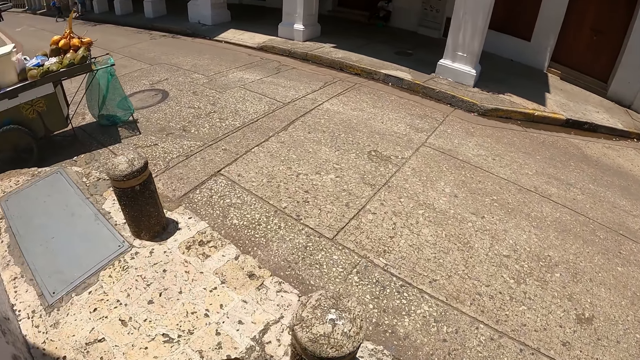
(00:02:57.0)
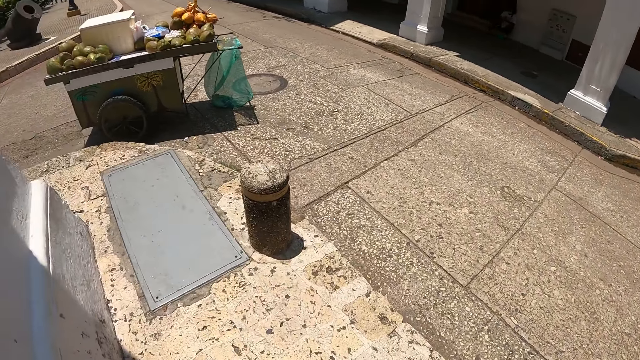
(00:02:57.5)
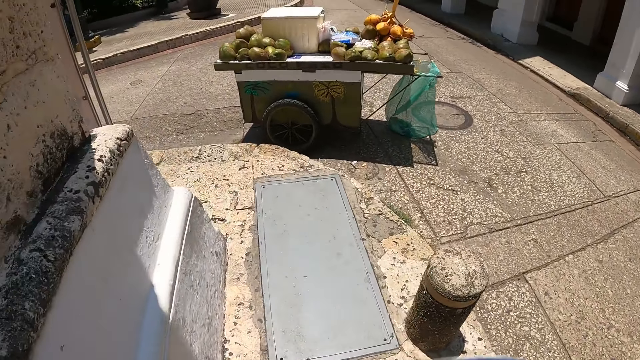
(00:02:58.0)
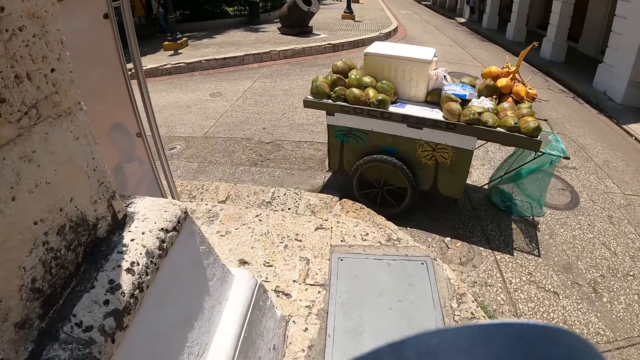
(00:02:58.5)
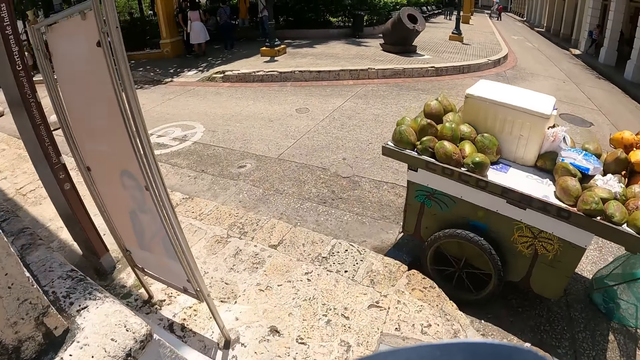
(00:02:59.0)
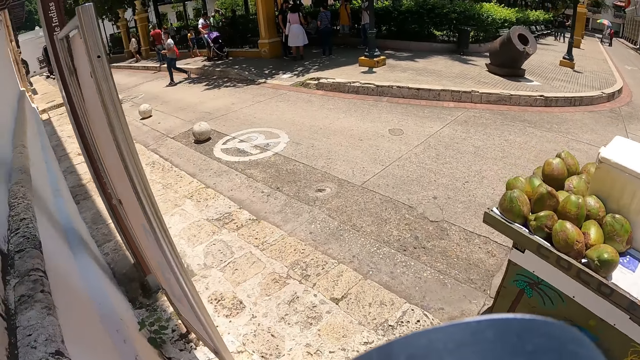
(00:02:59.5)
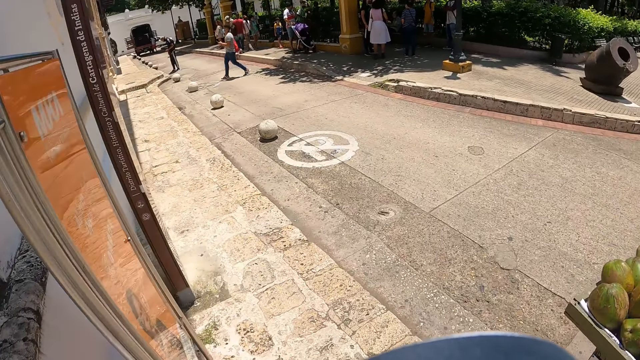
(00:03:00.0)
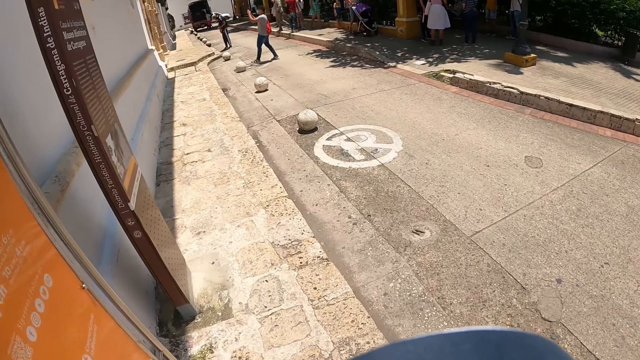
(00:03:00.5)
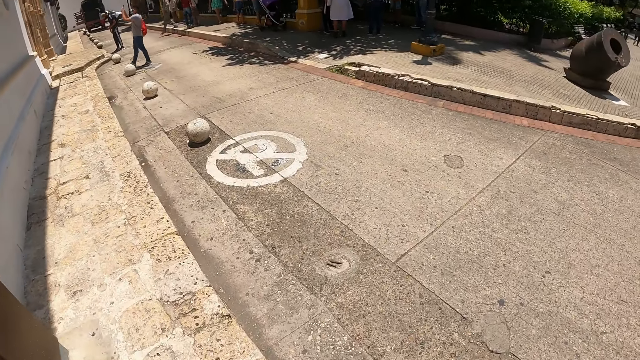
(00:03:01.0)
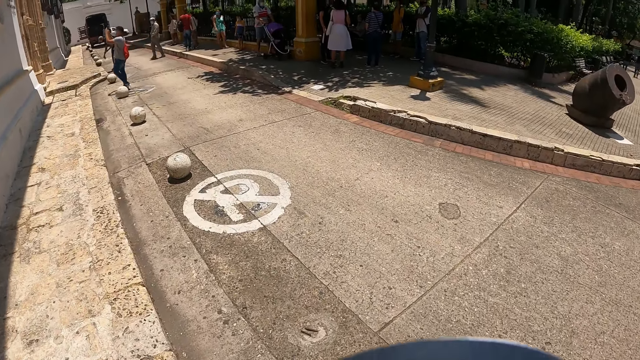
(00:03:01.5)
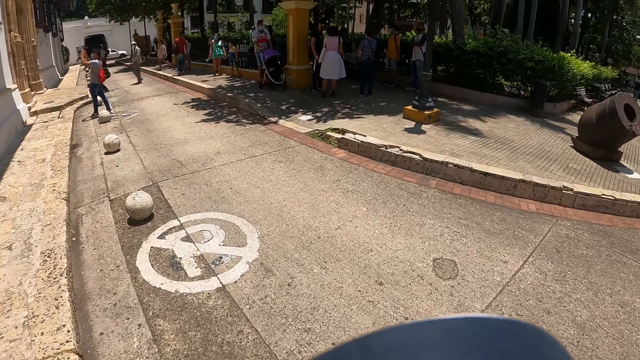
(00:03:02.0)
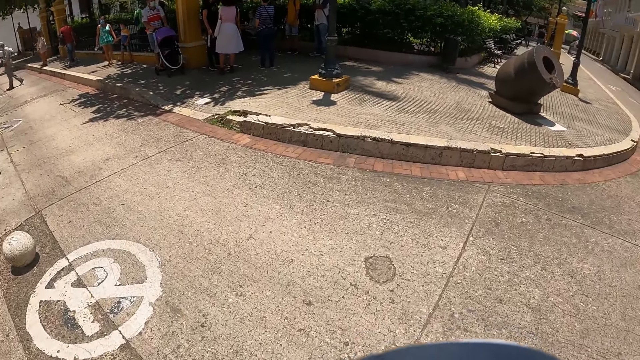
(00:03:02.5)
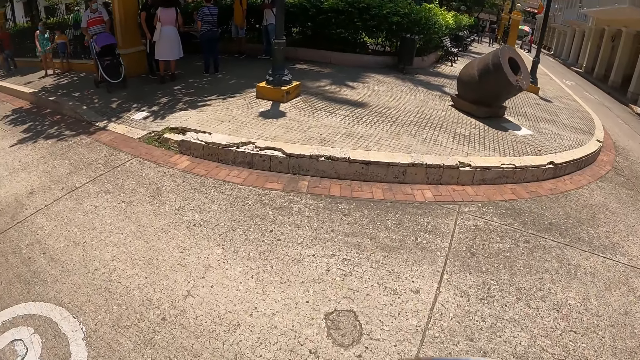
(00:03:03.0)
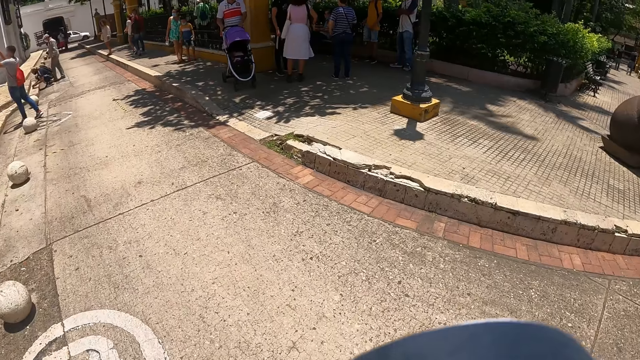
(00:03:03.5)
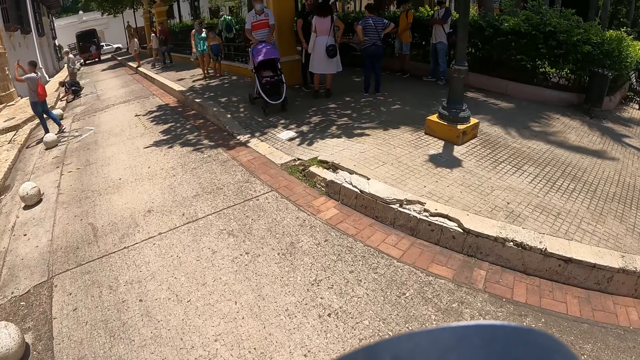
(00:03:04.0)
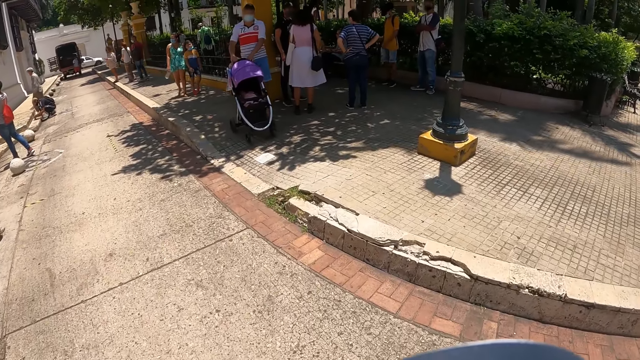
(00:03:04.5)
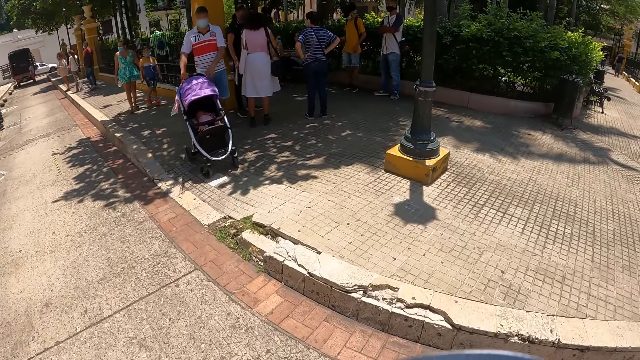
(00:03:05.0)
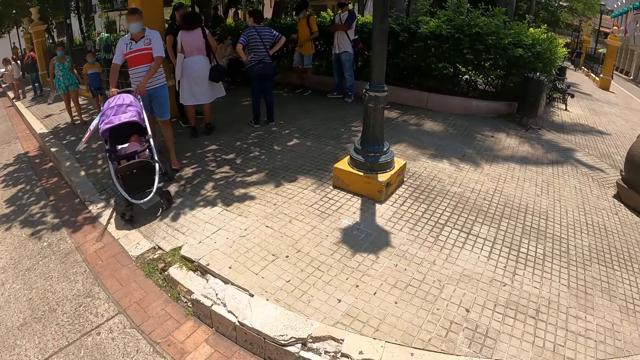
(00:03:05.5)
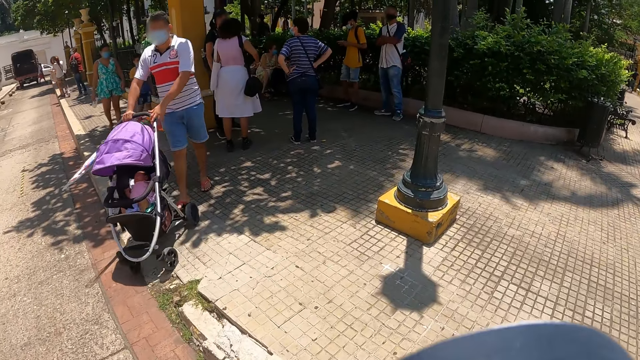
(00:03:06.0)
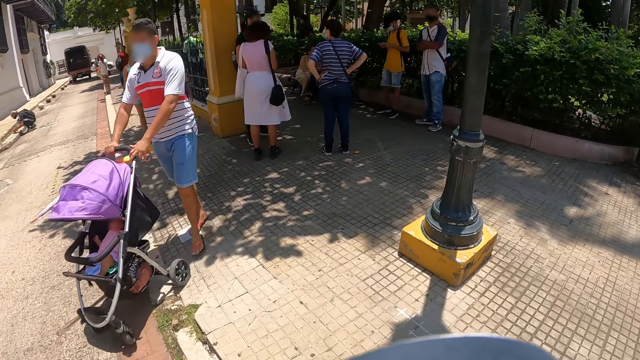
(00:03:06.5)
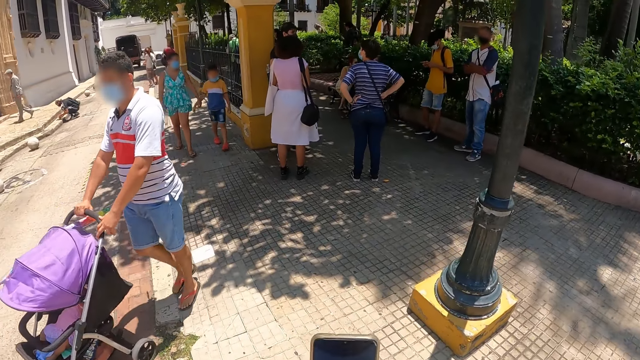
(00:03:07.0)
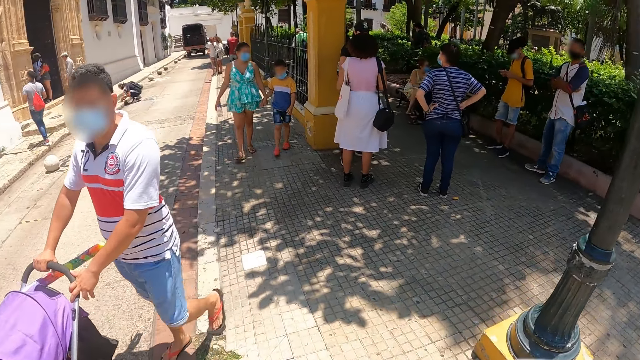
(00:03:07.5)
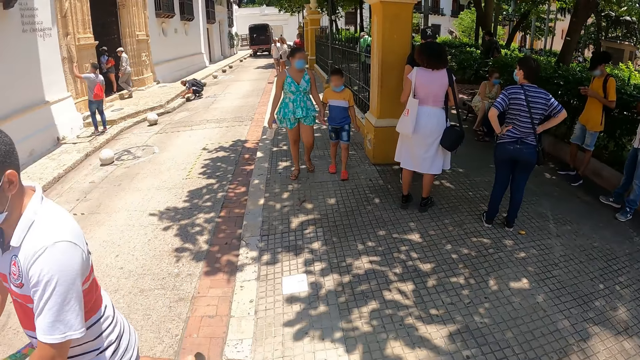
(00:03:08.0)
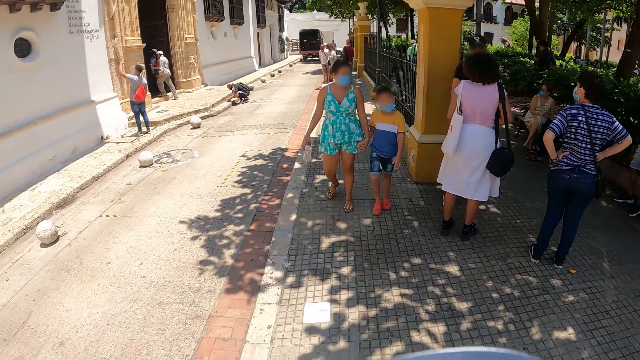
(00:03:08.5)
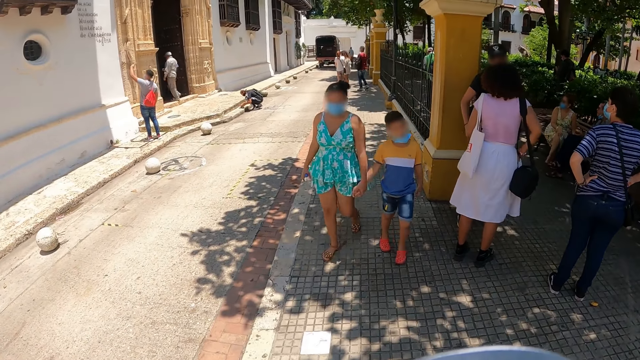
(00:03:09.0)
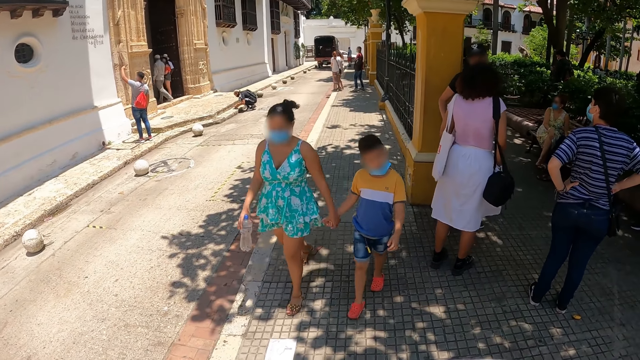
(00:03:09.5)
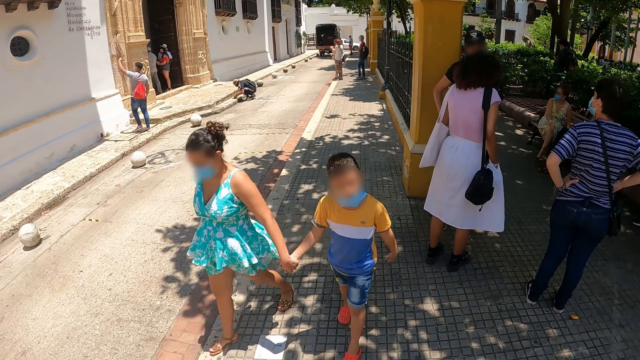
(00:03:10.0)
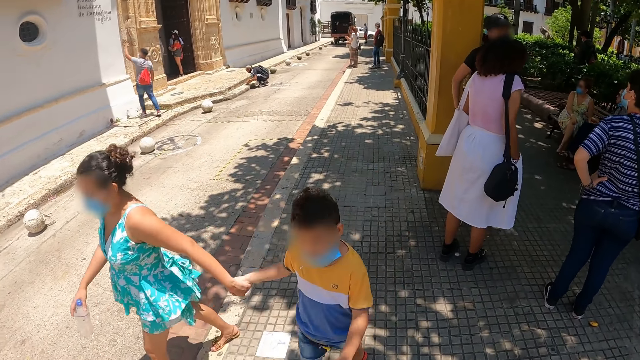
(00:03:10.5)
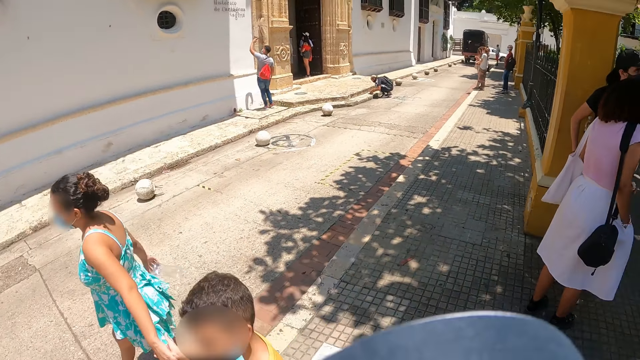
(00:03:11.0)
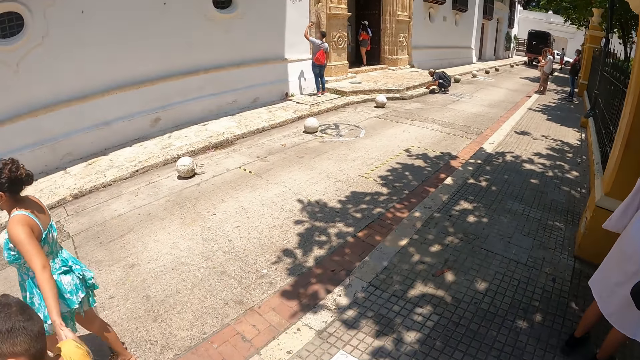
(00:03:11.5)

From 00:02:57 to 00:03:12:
A person walks towards another person. A third person pushes the baby trolley. The second person takes a photo with the phone. A fourth person walks with a fifth person. The first person walks to the room. The third person moves the hand from the bag. The second person touches the wall.

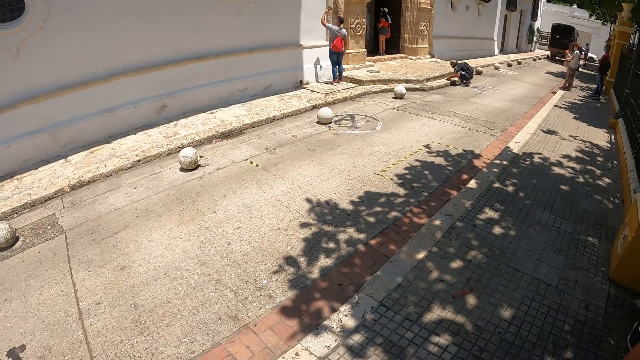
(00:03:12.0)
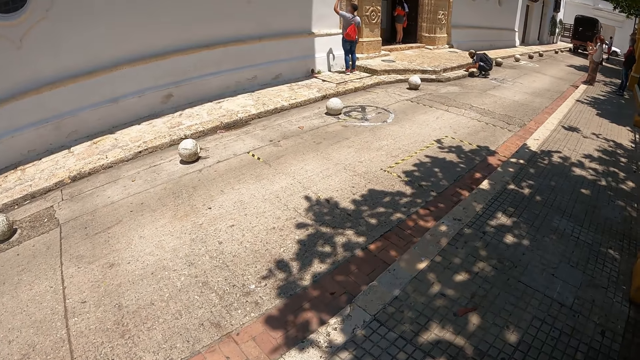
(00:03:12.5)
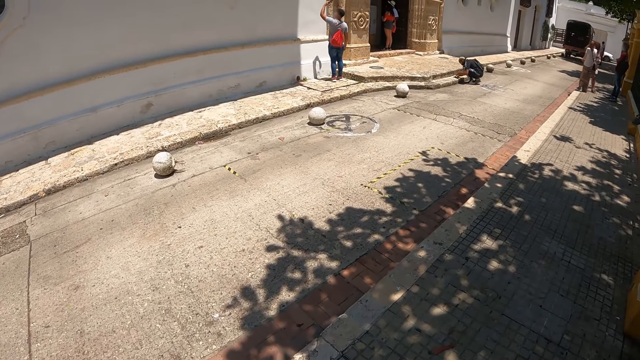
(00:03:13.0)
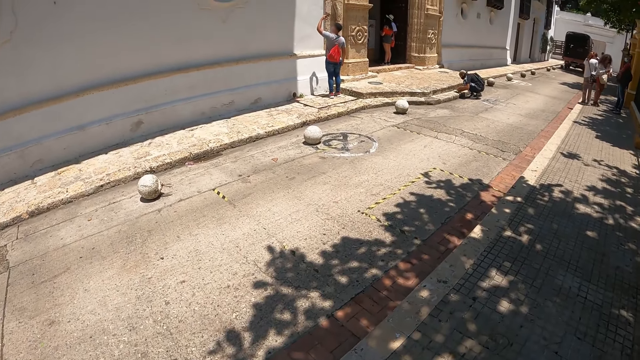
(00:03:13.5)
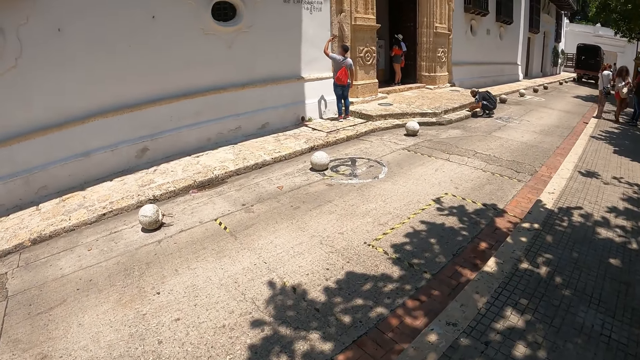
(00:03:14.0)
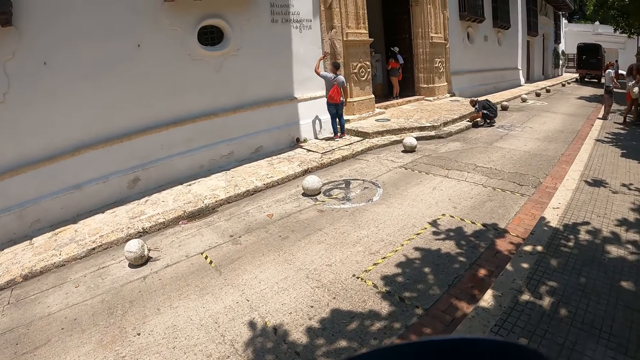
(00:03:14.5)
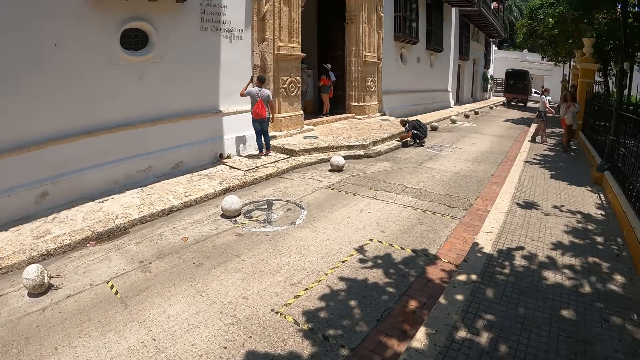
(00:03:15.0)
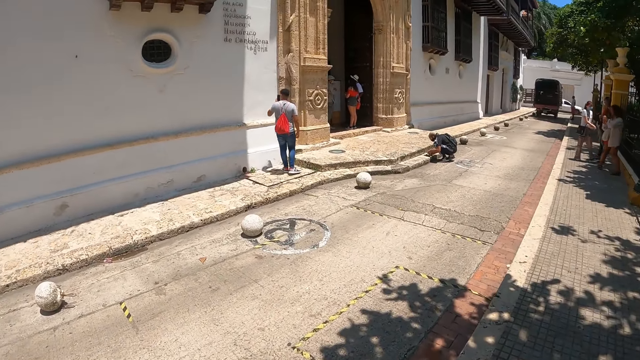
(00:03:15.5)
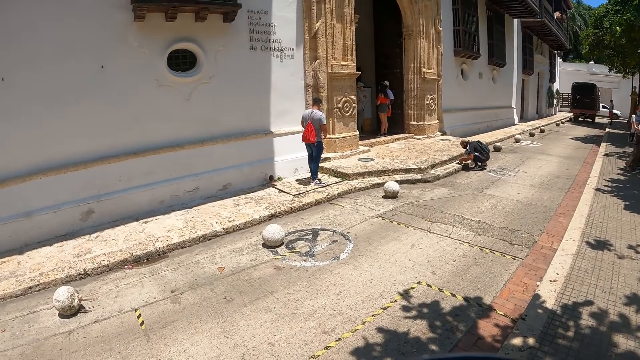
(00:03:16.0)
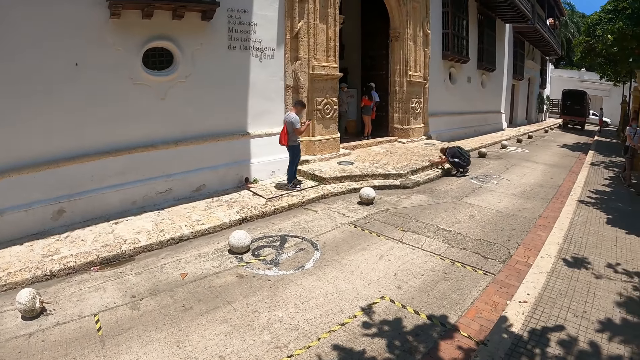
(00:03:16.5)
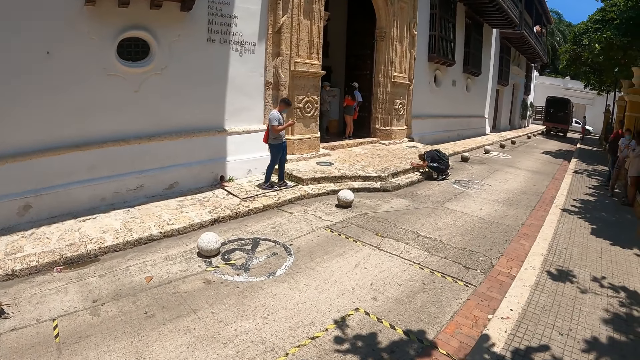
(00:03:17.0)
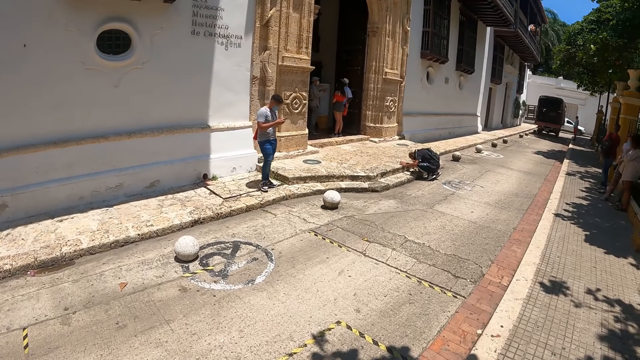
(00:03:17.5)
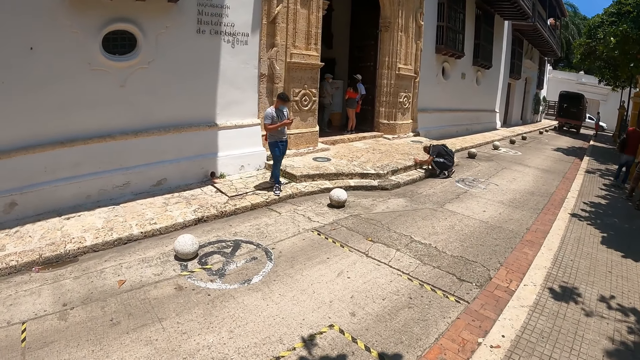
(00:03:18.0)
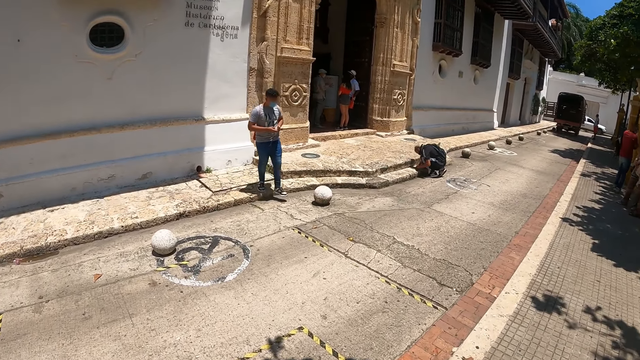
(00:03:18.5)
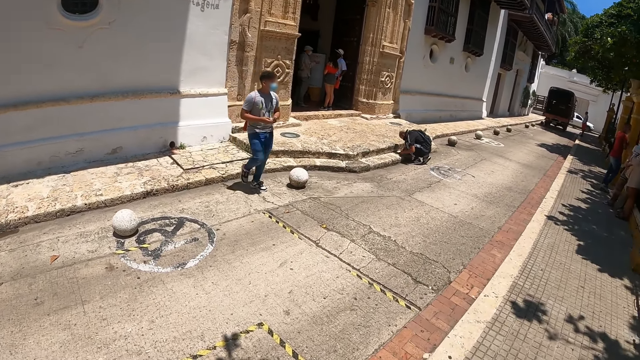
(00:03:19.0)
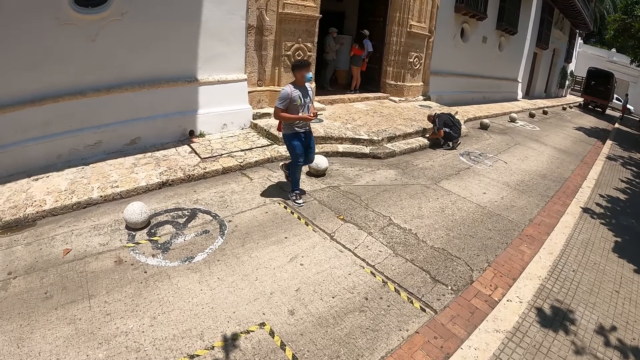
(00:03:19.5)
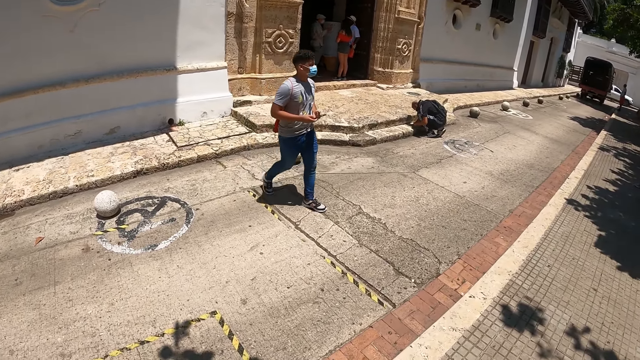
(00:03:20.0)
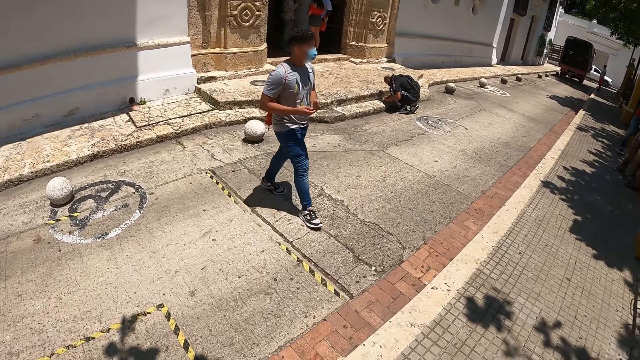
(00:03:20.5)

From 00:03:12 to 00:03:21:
A person walks towards the camera wearer. Another person walks from the wall and holds the phone. A third person moves the hand from the pavement.
